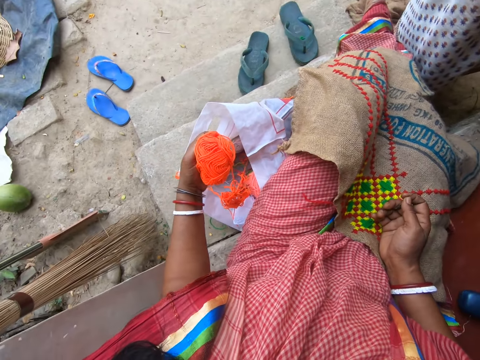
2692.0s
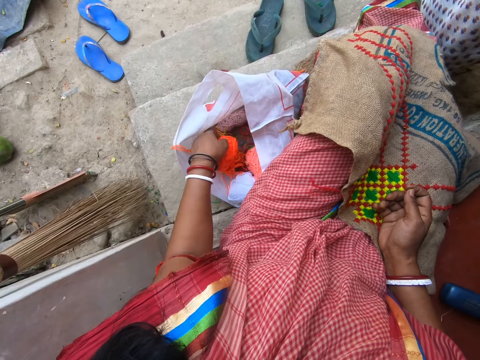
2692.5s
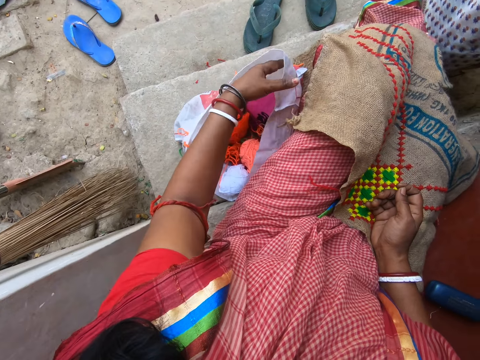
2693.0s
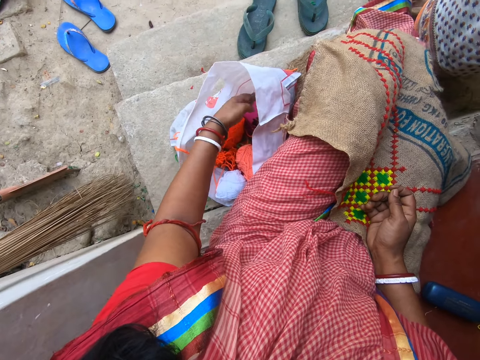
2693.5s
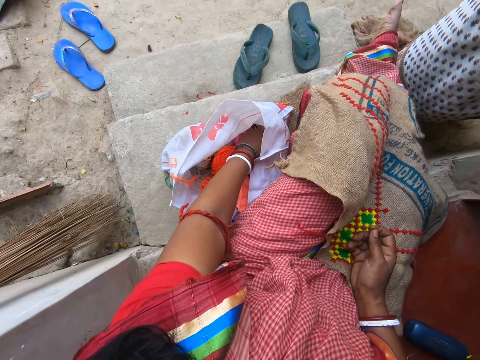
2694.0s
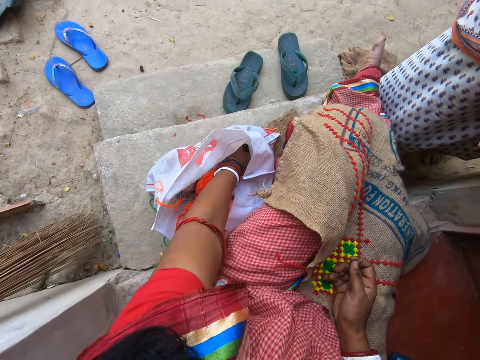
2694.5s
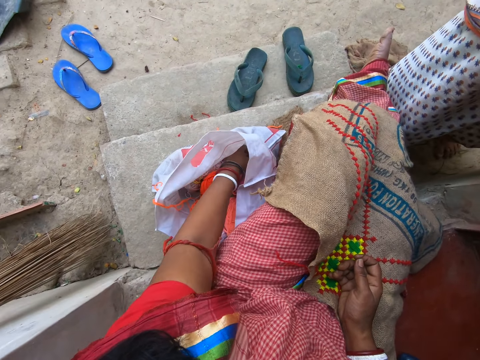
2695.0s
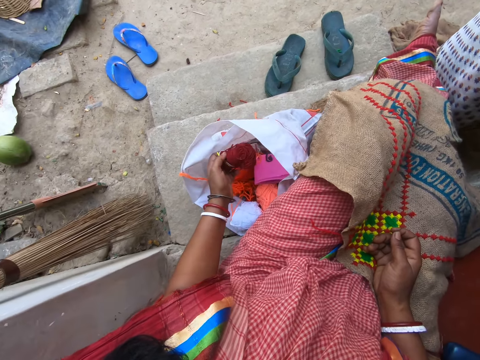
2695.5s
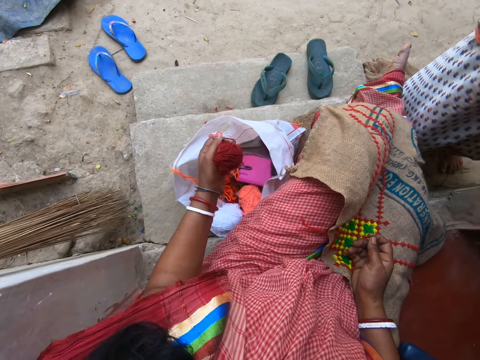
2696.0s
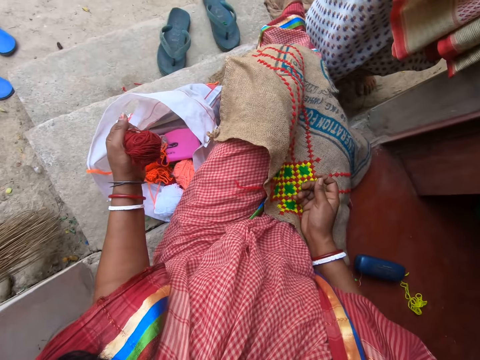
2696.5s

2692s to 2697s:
The camera wearer drops the roll of yarn in the fabric bag with her left hand. She adjusts the bag. She picks a roll of yarn from the fabric bag with her left hand.

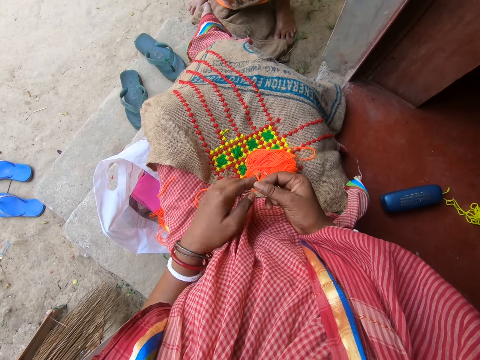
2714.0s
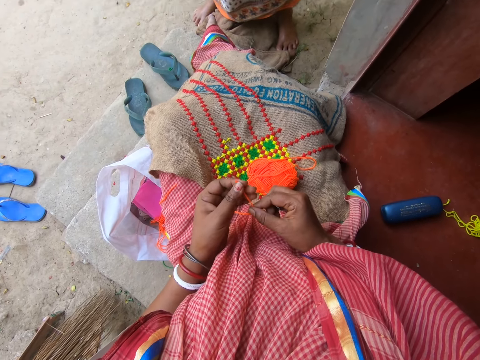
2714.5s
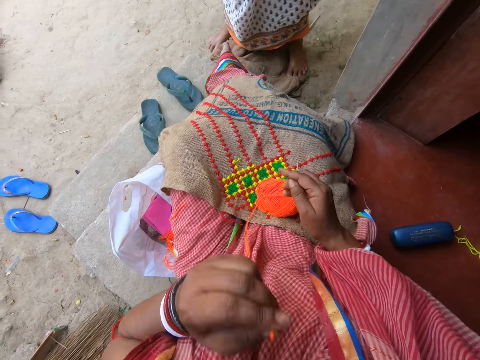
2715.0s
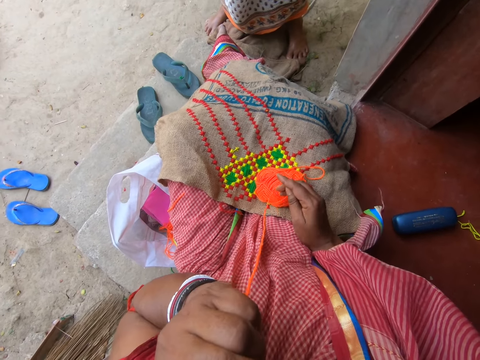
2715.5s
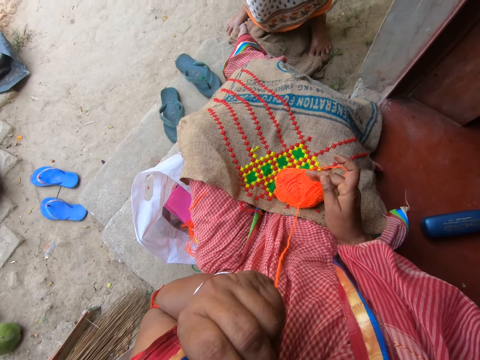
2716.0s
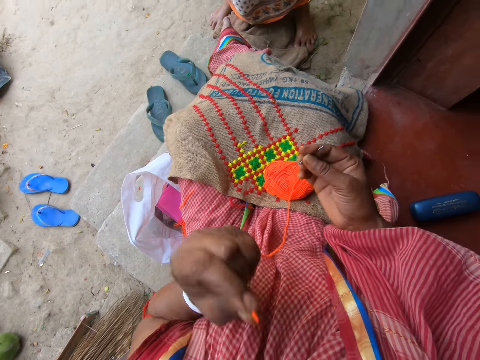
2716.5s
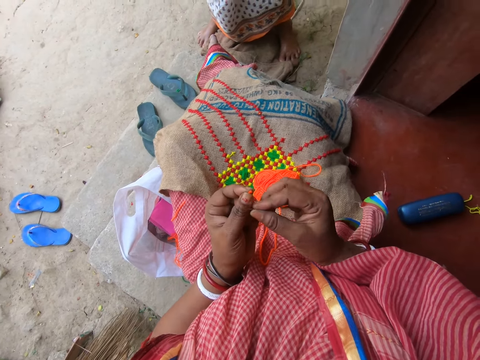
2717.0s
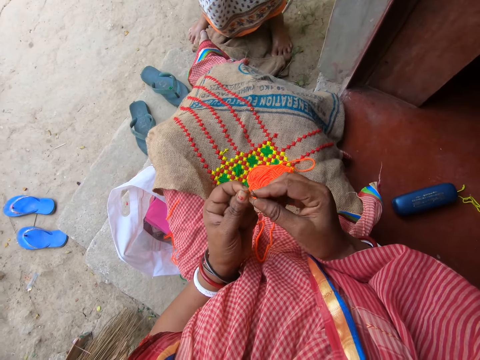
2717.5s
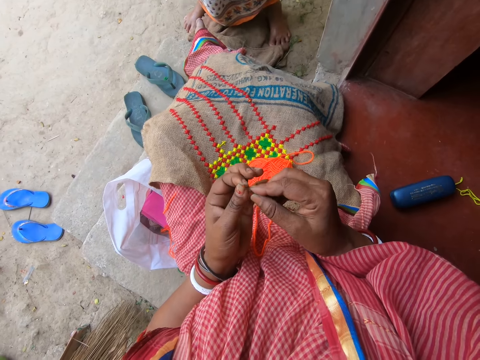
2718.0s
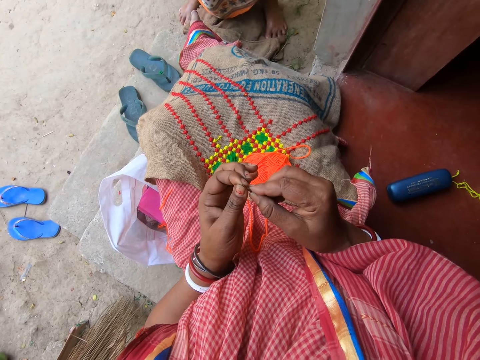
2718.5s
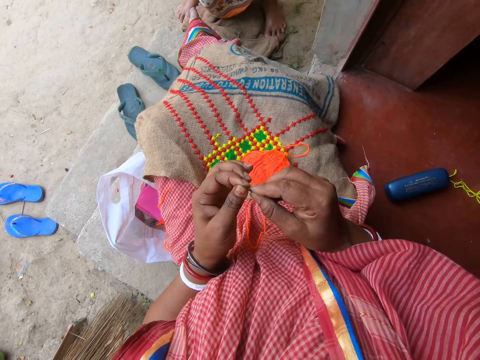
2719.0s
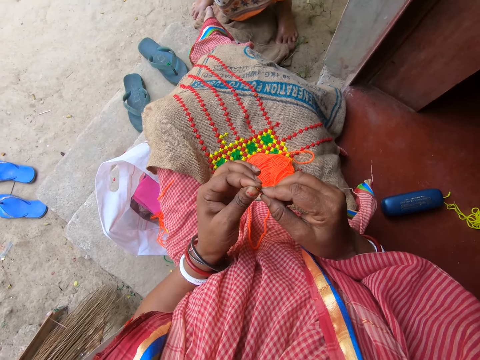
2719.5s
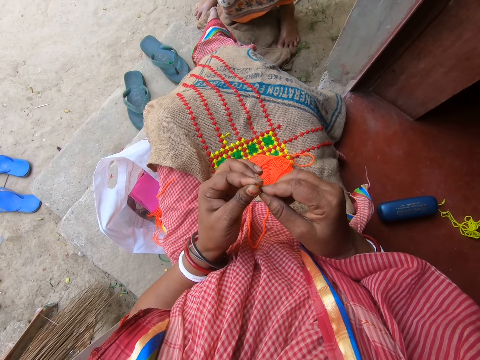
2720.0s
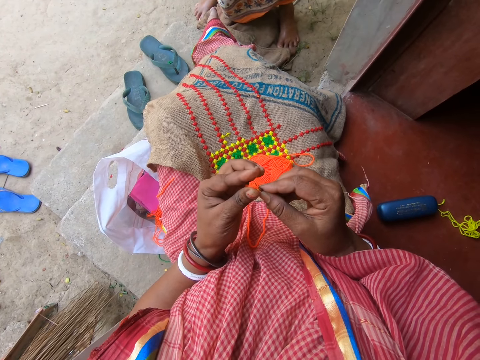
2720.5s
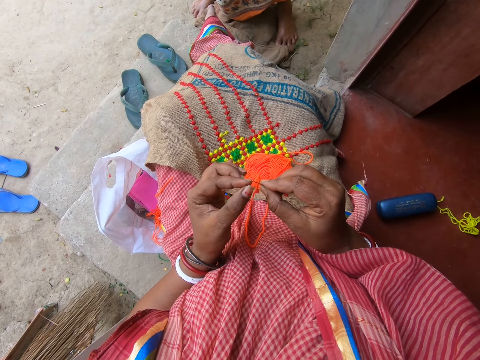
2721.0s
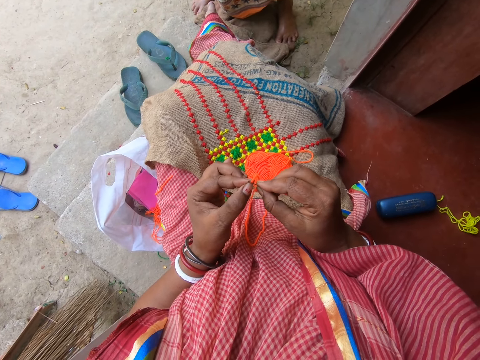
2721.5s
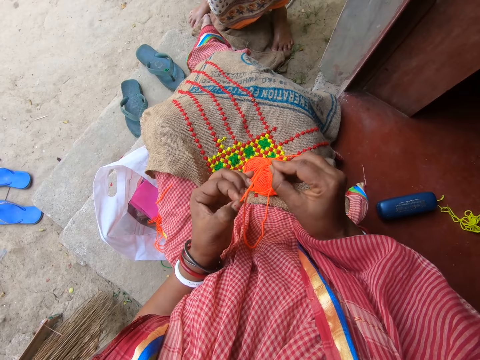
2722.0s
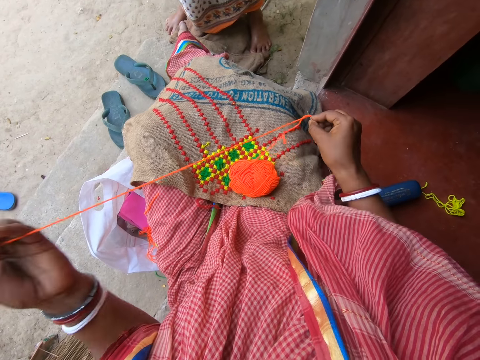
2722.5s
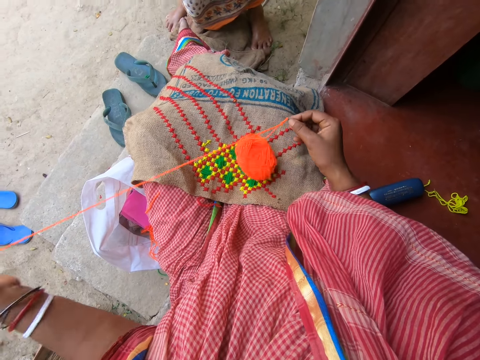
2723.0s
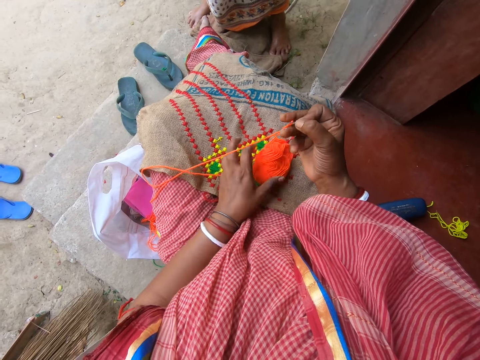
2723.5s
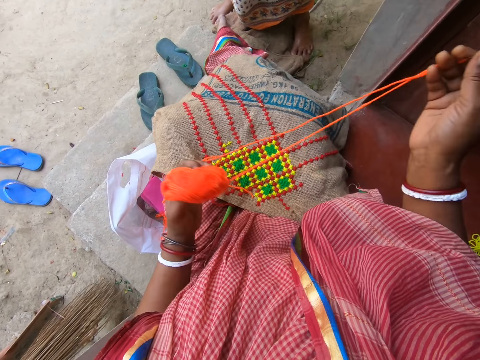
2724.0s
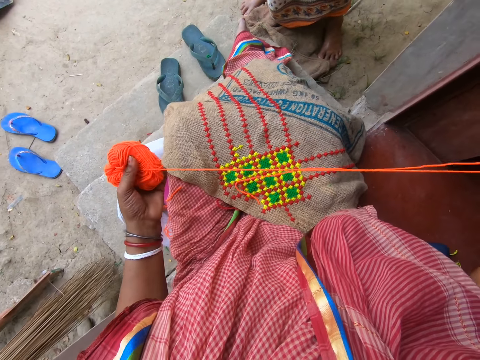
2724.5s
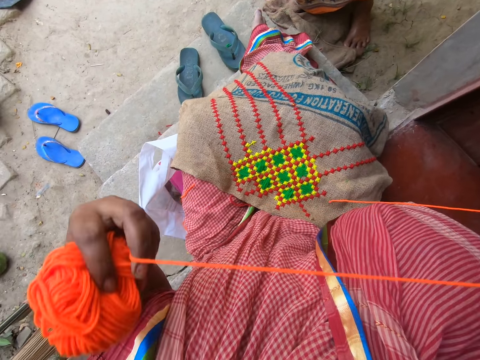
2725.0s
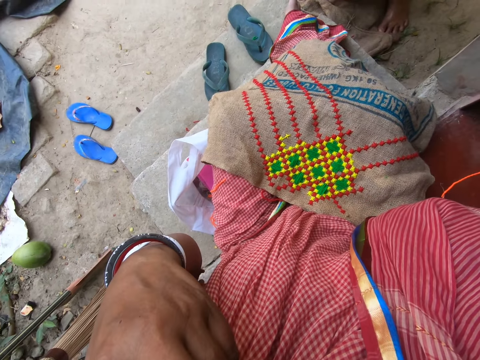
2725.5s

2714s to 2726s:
The camera wearer smoothens the yarn in her left hand with her mouth. She puts the embroidery thread in her mouth with her left hand. She inserts the embroidery thread in her left hand into the needle in her right hand. She pulls the embroidery thread in the needle with her left hand. She picks the embroidery thread from the jute fabric on both legs with her left hand.

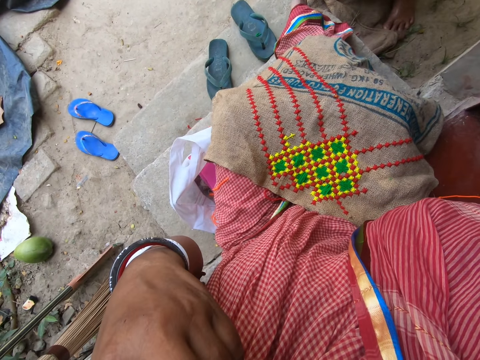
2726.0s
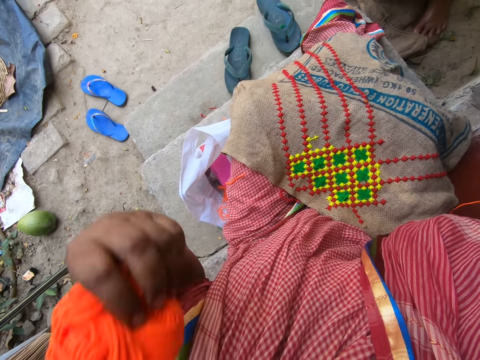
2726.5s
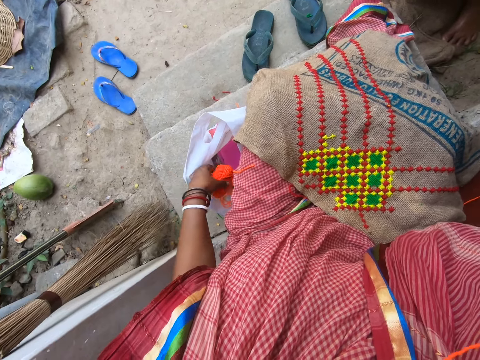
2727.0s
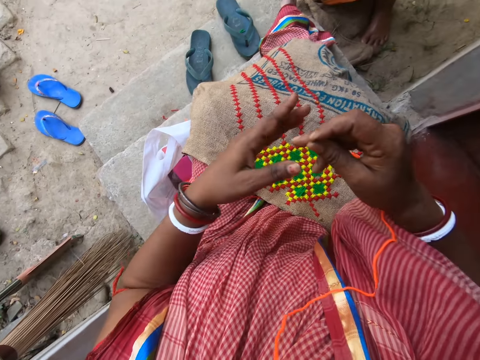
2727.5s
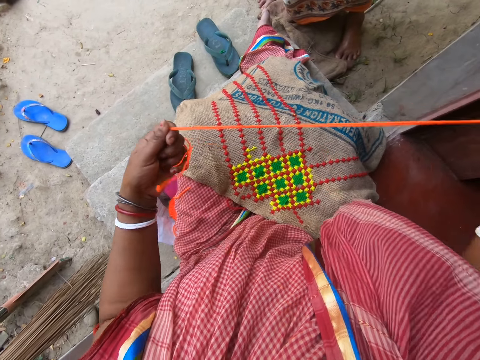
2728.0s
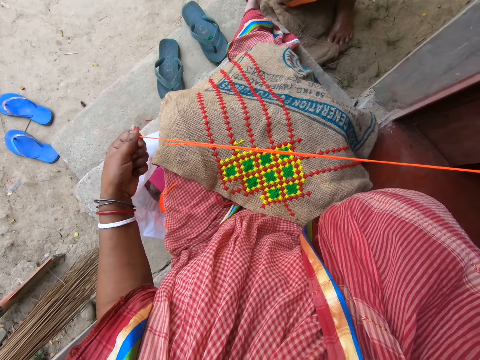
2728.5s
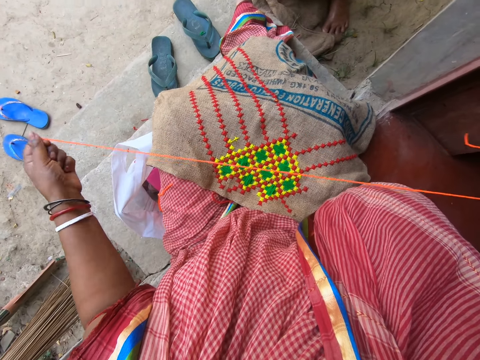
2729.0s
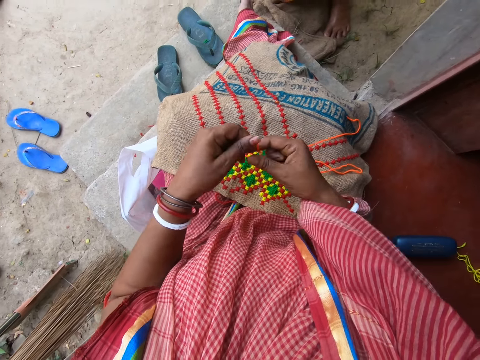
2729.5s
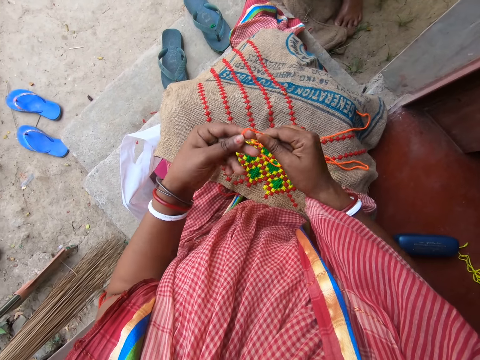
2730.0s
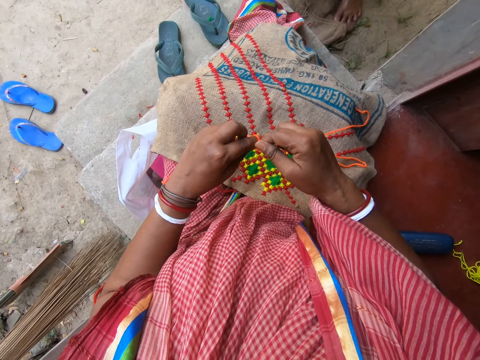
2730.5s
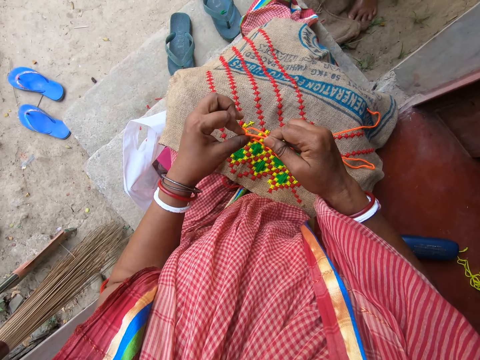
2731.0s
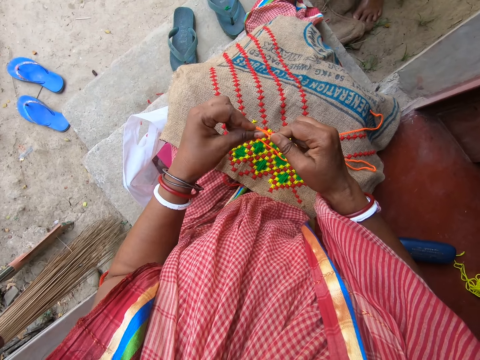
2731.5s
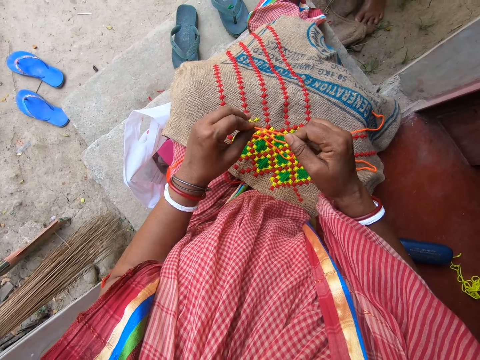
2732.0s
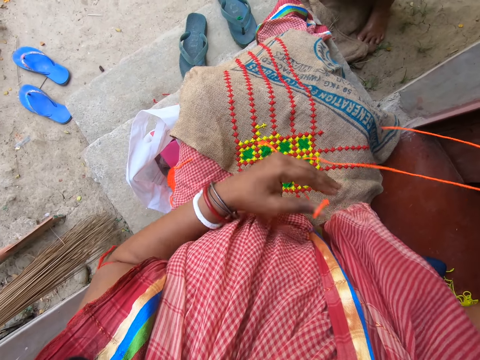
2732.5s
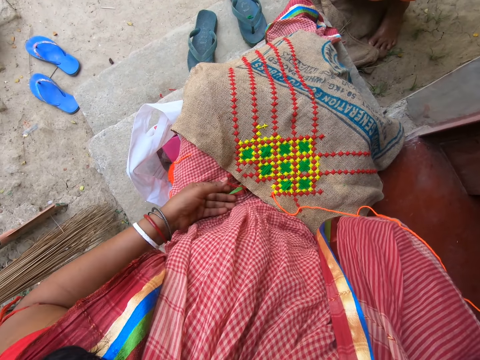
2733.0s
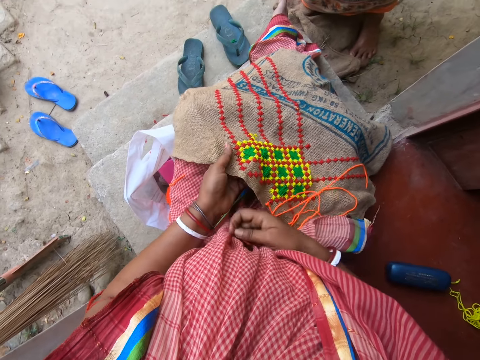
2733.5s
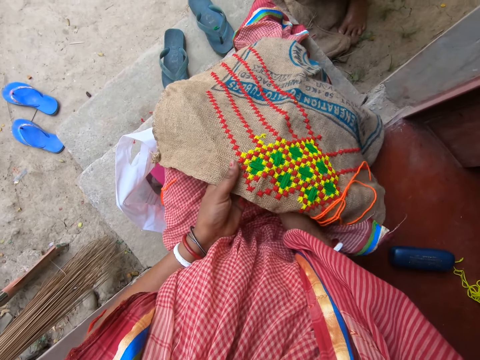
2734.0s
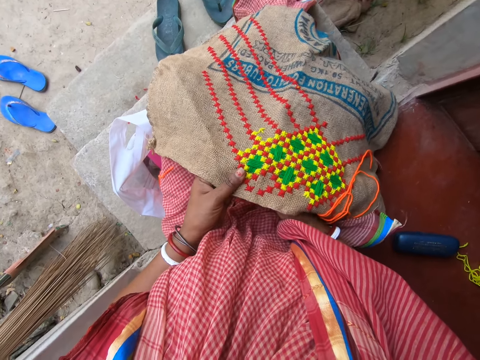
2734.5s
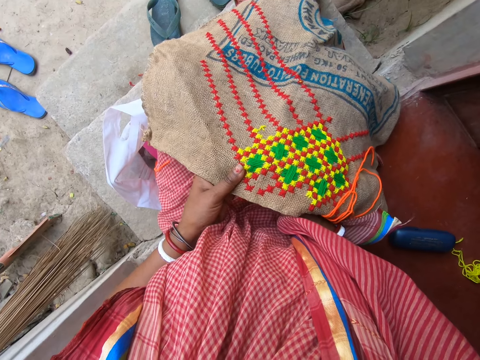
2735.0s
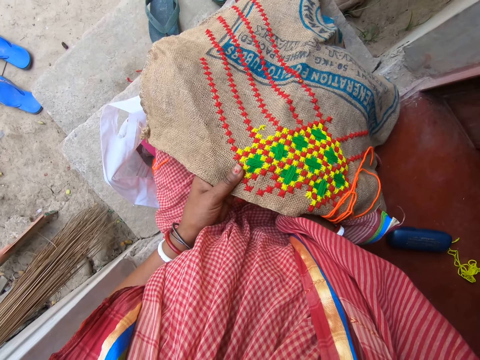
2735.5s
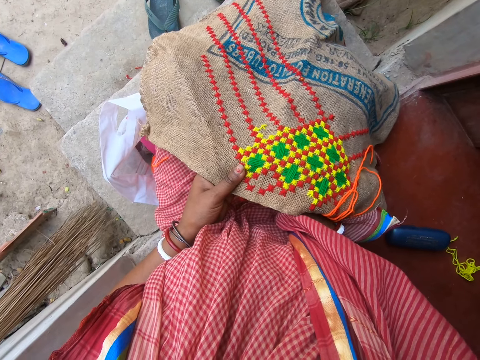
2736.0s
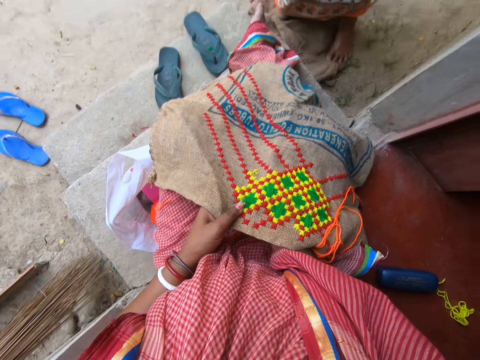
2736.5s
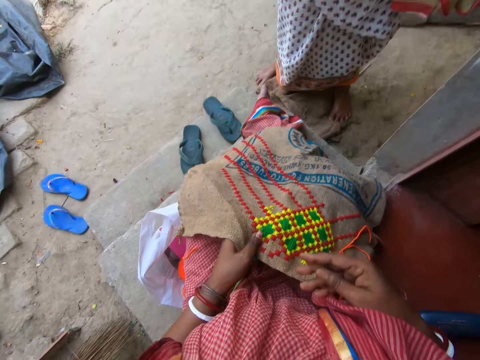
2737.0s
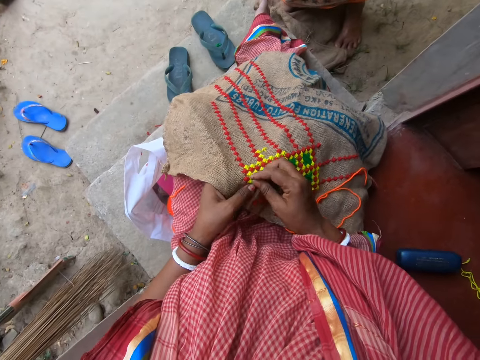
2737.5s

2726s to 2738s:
The camera wearer cuts the embroidery thread in her left hand with her teeth. She drops the embroidery thread in the polybag on the ground with her left hand. She pulls the embroidery thread in the needle with her left hand. She ties the end of the embroidery thread in the needle with both hands. She picks the jute fabric from both legs with her left hand. She embroiders on the jute fabric in her left hand with the needle in her right hand. She interacts with a woman and another woman. She speaks to a woman.
